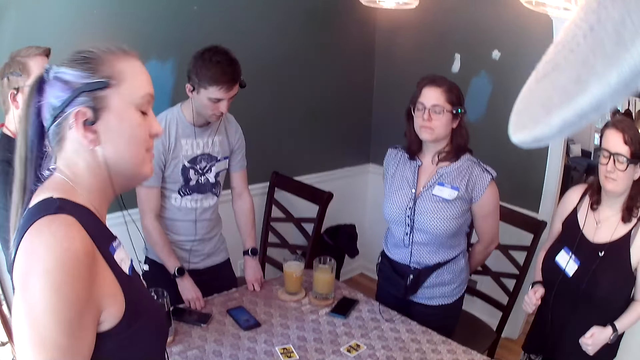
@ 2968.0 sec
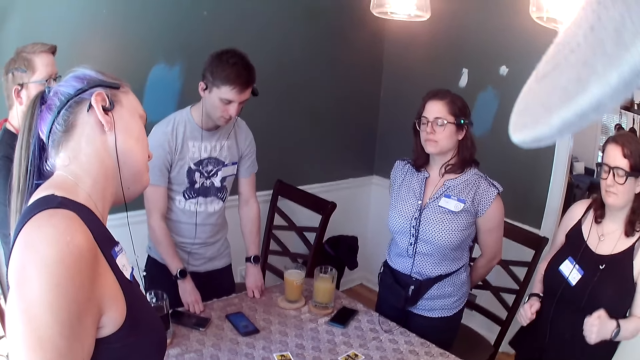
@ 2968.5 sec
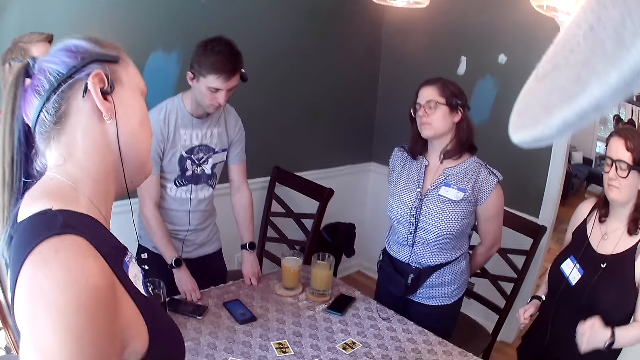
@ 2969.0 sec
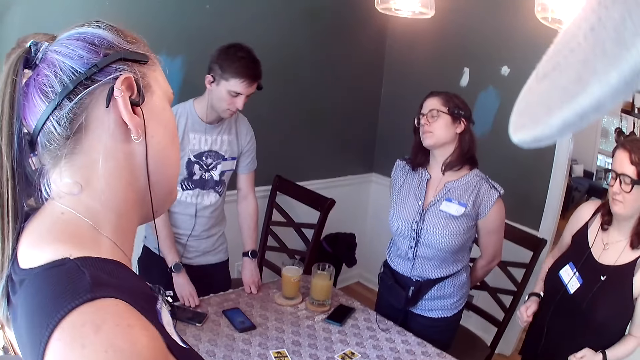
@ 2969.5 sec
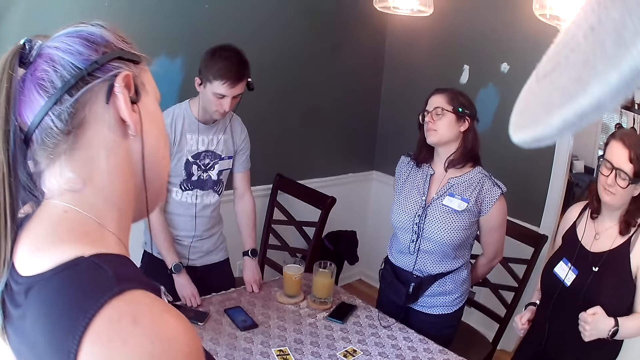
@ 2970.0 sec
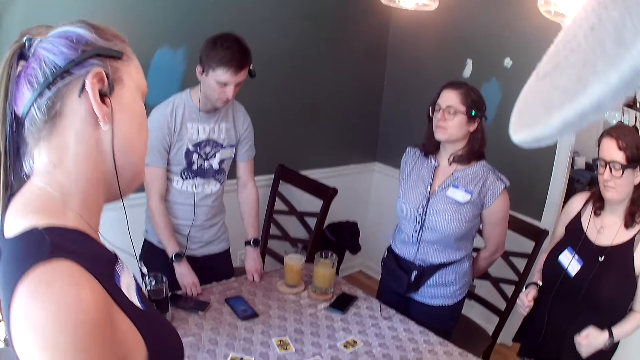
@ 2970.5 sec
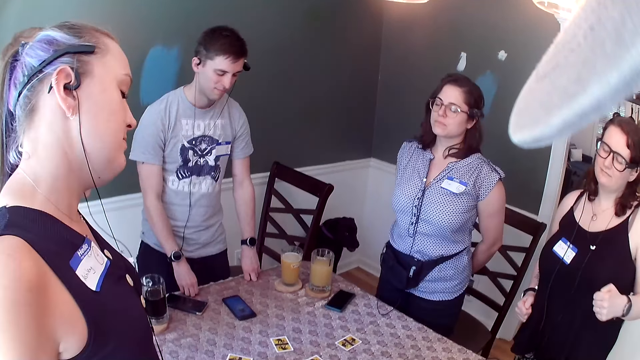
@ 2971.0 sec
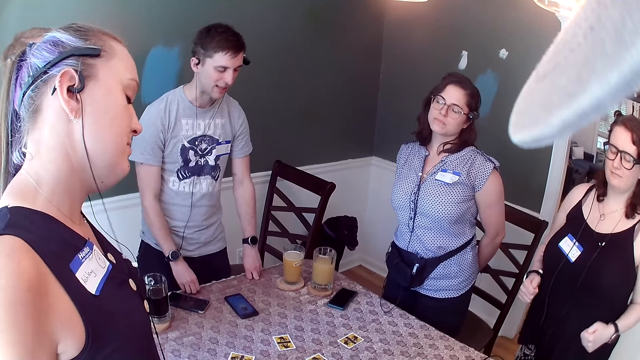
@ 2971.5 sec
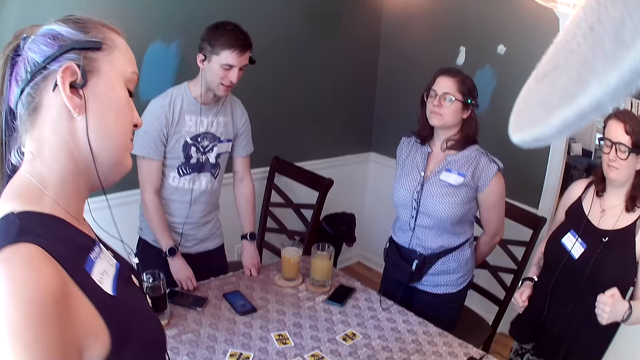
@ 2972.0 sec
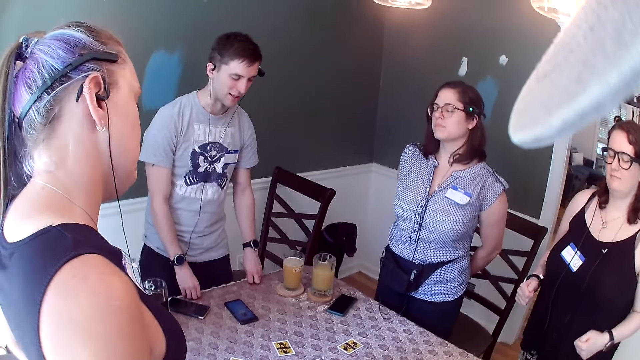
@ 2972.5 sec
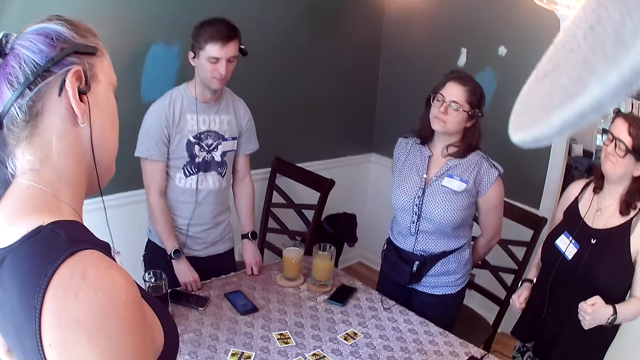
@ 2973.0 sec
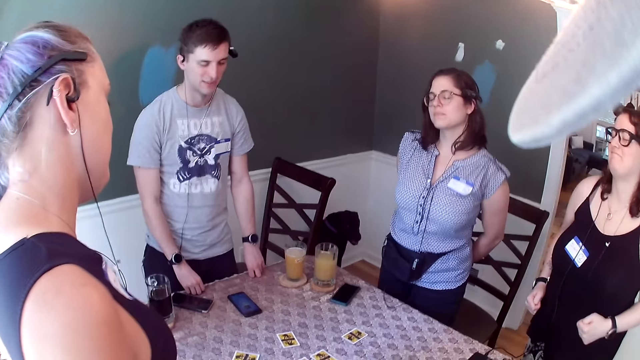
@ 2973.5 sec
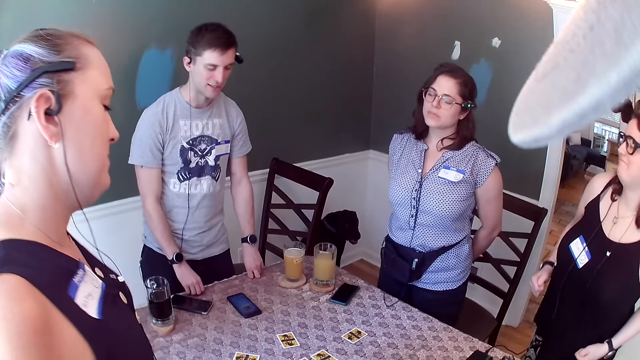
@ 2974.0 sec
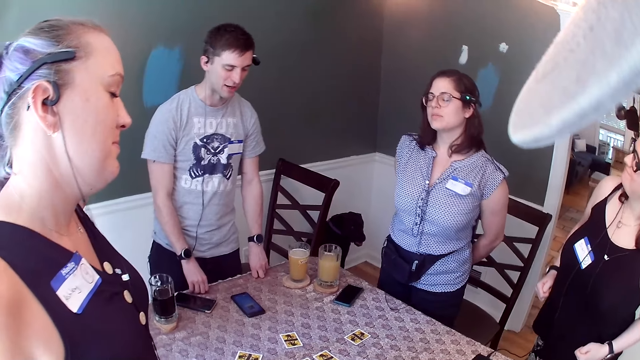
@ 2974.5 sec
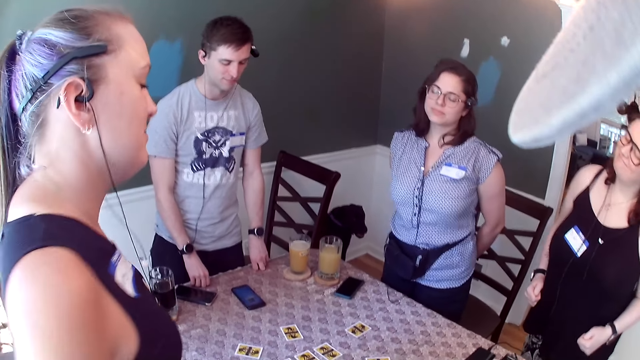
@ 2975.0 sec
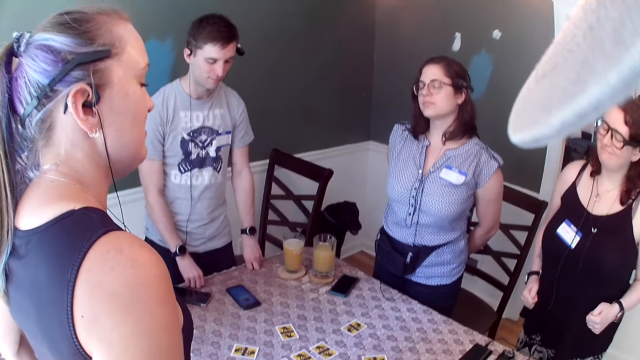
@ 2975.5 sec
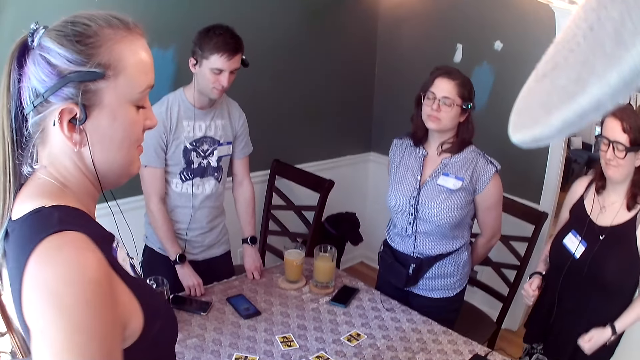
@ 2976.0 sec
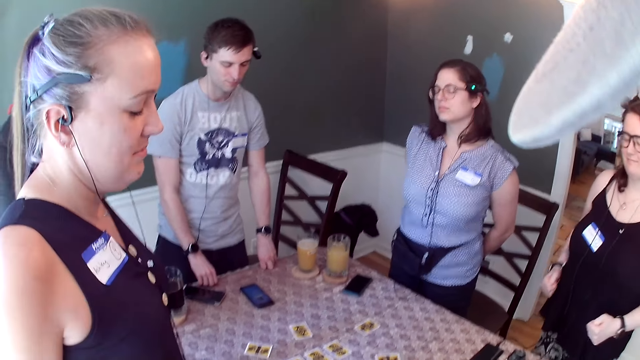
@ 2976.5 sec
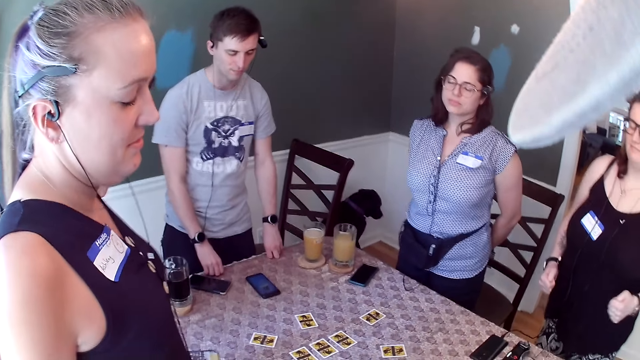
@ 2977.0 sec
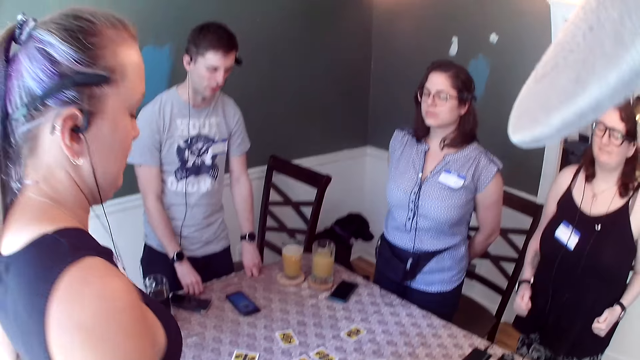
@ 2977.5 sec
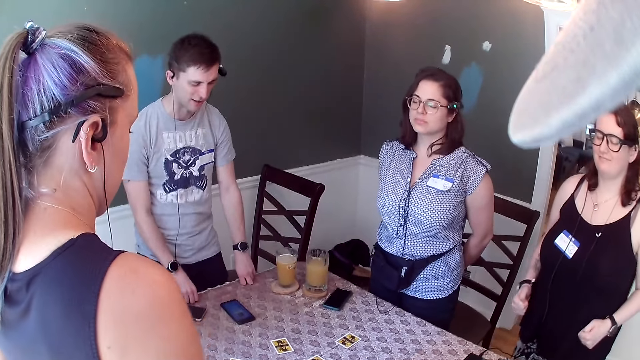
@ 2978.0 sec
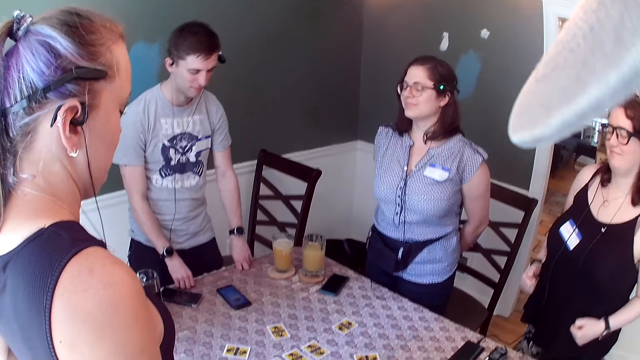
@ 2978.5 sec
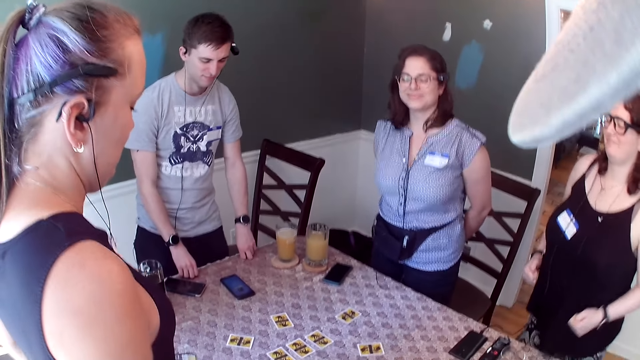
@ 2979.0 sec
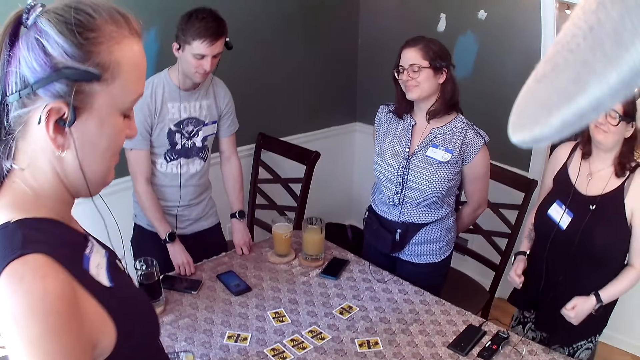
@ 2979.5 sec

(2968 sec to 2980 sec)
The camera wearer and the others are listening to songs.

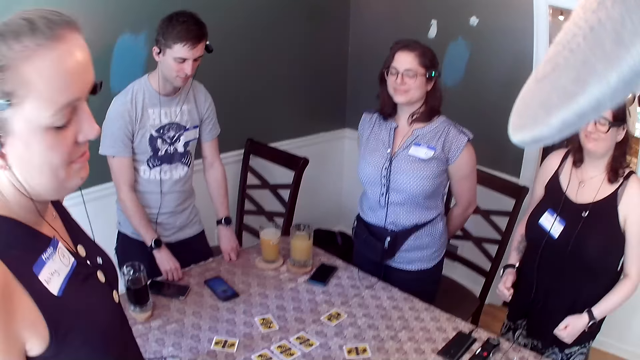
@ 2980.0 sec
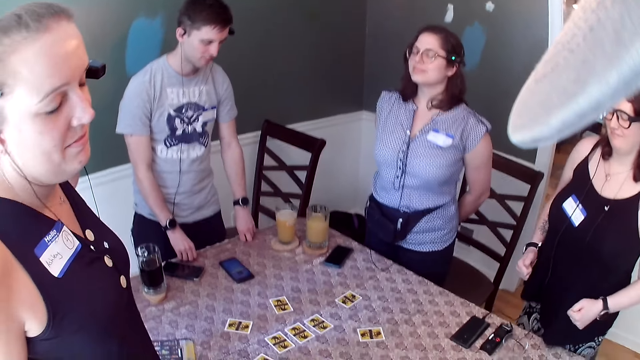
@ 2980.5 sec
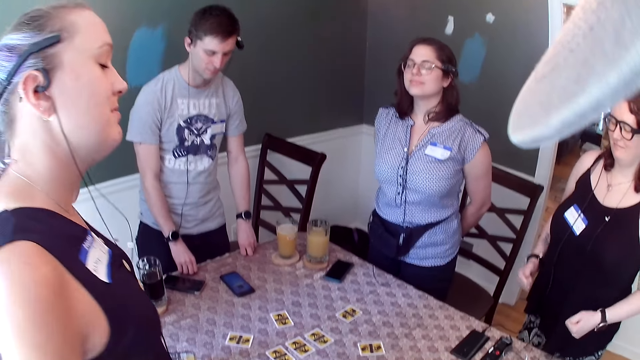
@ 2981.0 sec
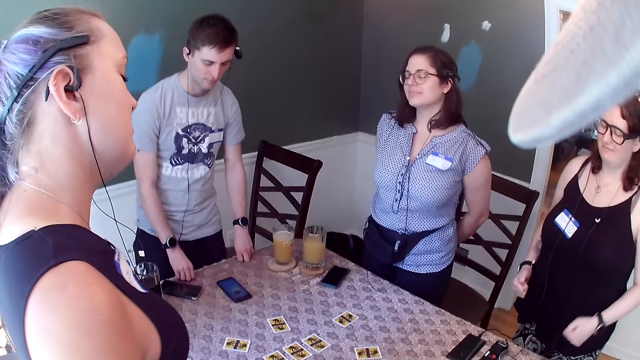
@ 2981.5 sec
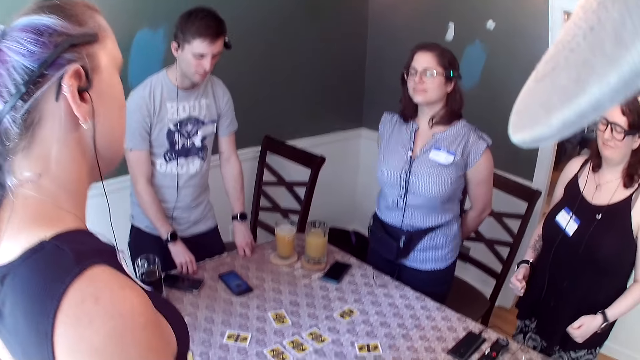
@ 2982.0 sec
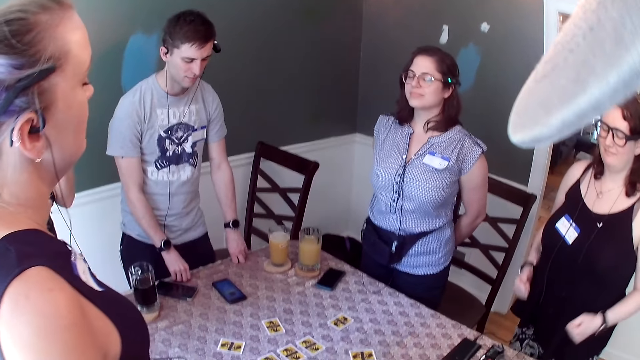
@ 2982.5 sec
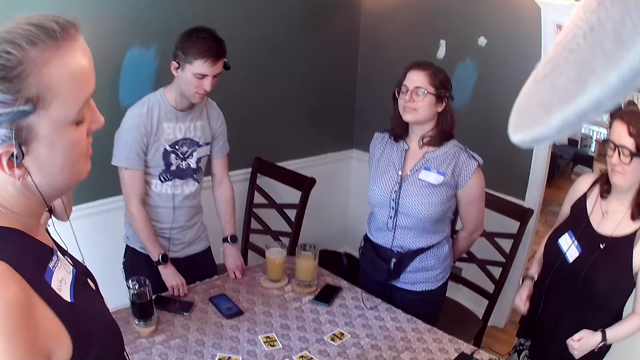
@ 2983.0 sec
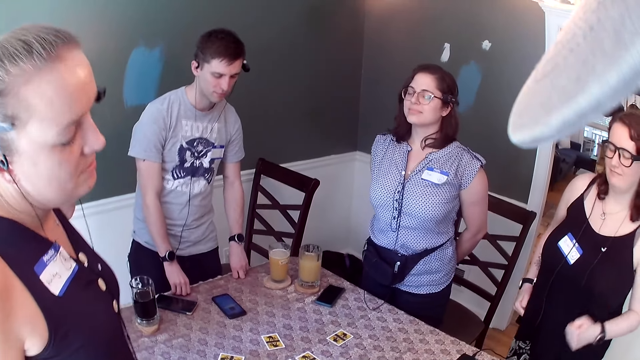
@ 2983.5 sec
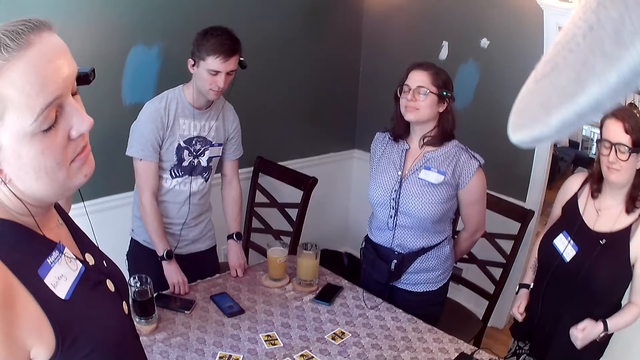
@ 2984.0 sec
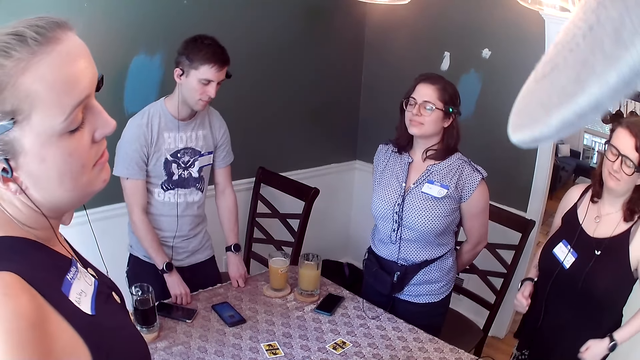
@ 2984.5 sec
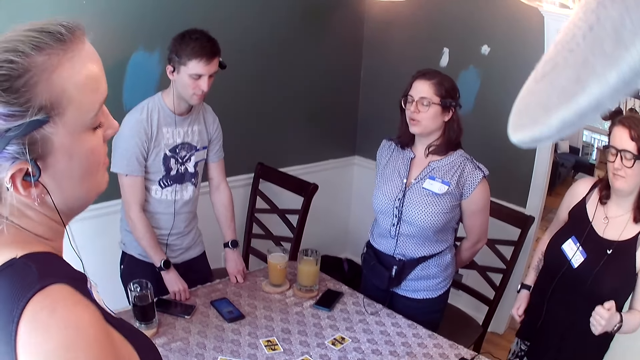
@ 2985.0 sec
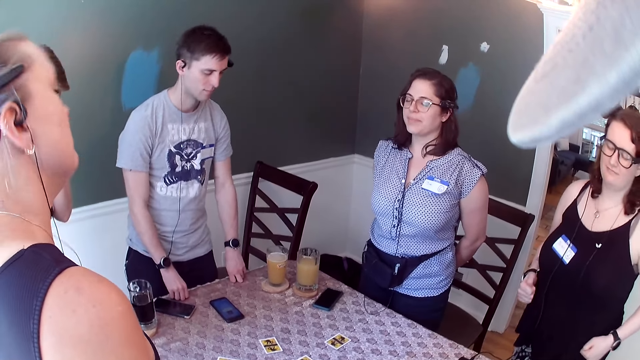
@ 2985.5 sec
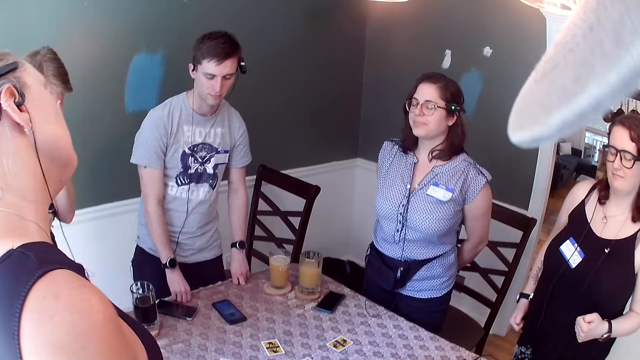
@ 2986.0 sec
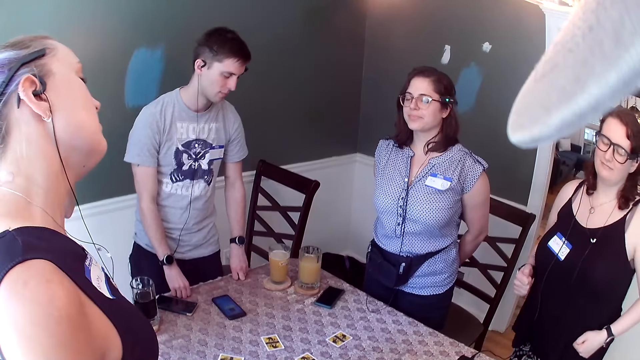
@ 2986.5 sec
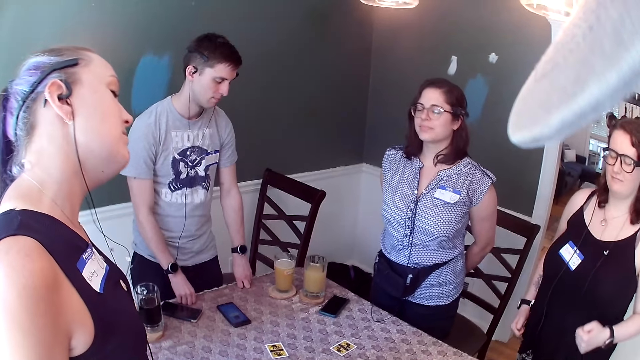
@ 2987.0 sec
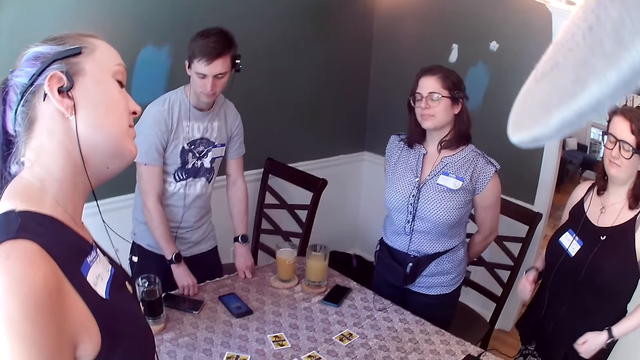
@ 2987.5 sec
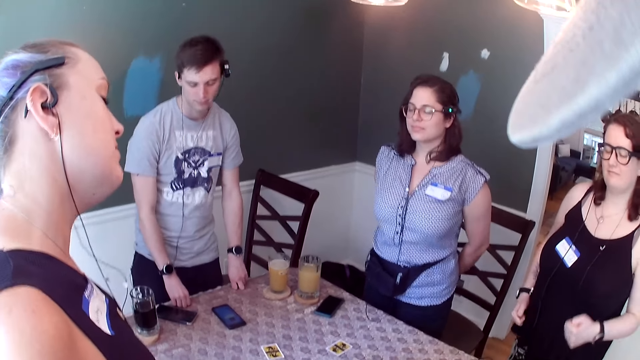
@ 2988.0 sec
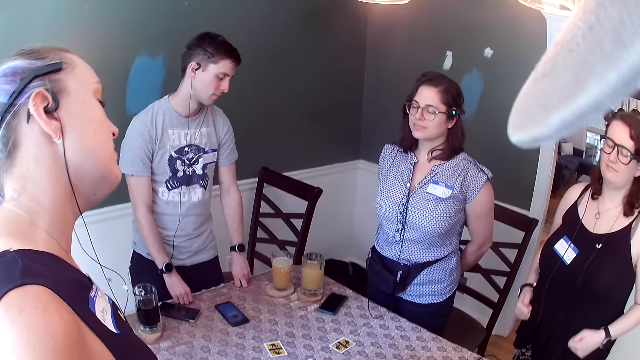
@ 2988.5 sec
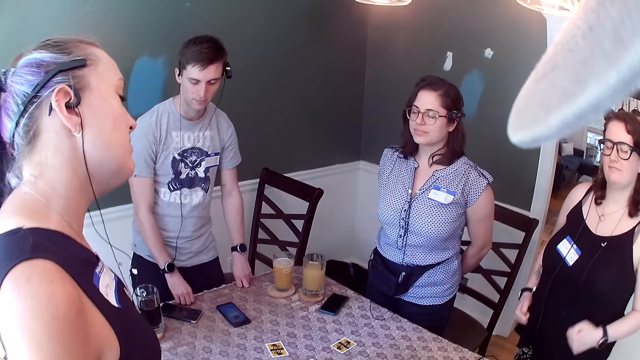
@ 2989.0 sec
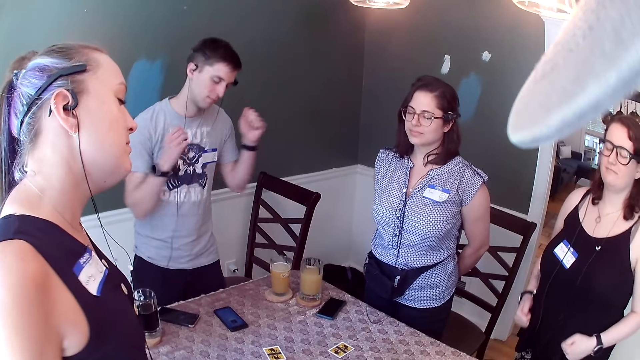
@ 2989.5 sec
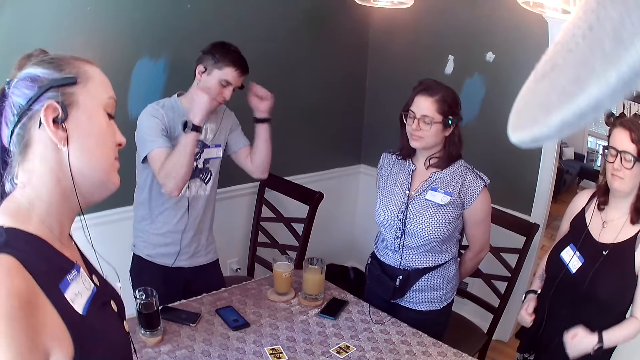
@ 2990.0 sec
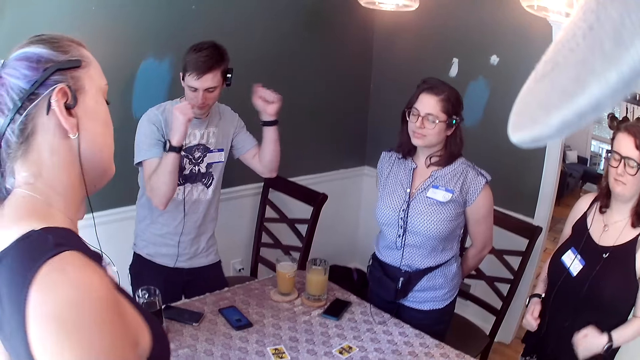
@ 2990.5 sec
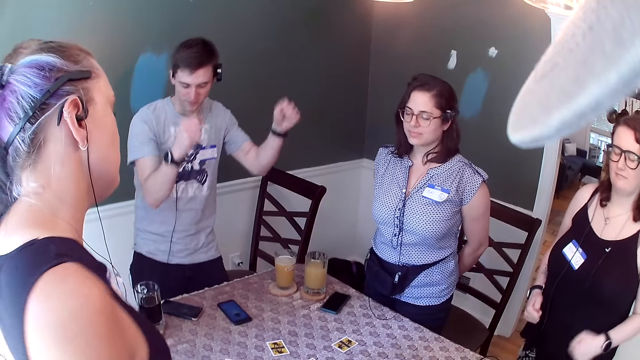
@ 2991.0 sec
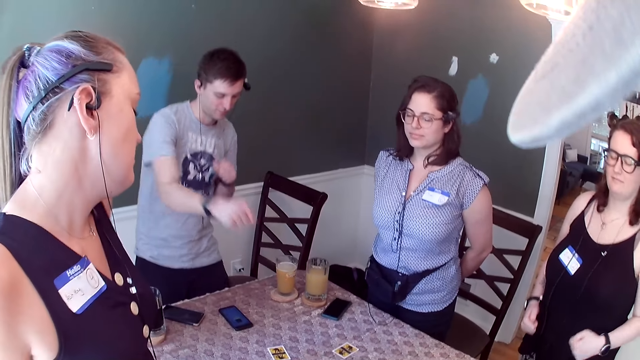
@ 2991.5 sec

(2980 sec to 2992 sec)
A man lifts his hands off a table.
